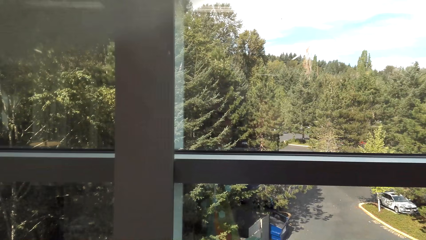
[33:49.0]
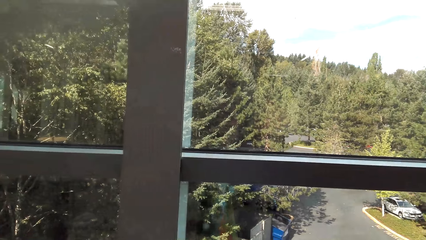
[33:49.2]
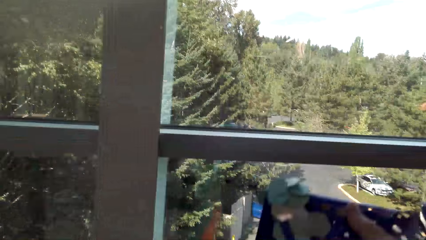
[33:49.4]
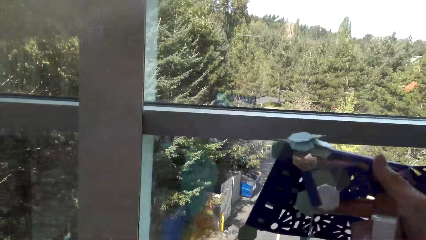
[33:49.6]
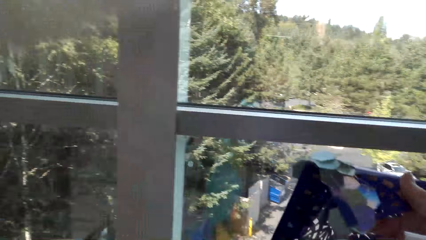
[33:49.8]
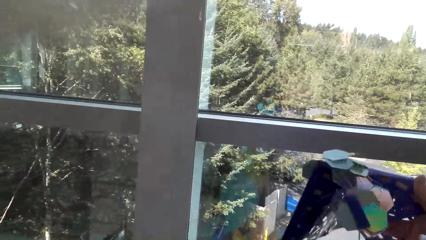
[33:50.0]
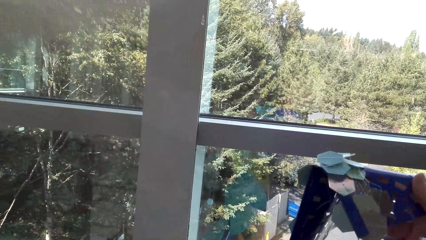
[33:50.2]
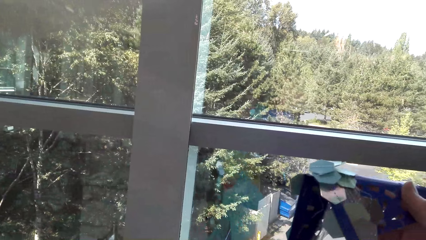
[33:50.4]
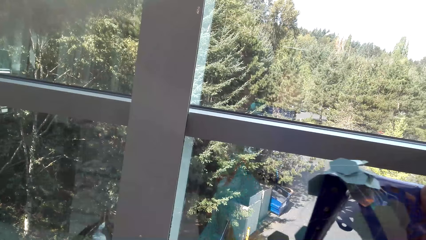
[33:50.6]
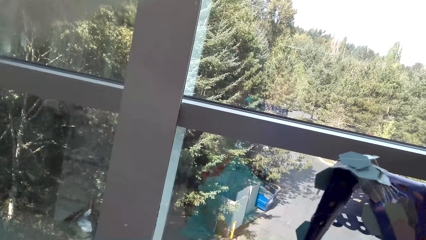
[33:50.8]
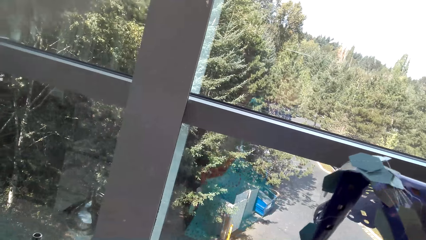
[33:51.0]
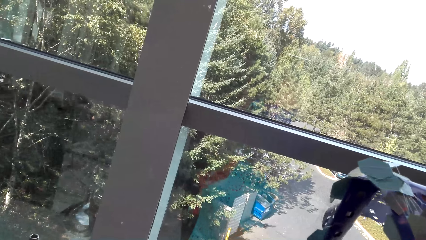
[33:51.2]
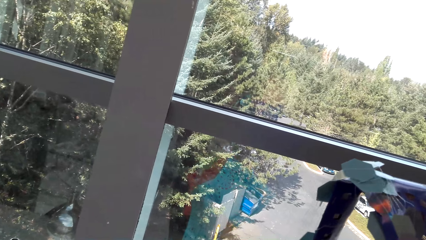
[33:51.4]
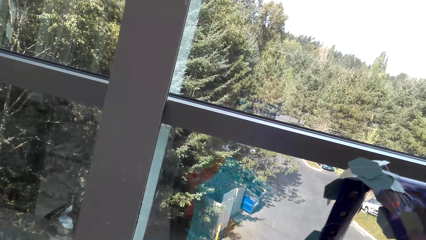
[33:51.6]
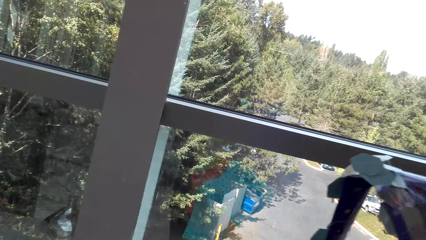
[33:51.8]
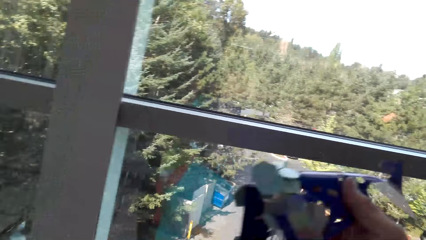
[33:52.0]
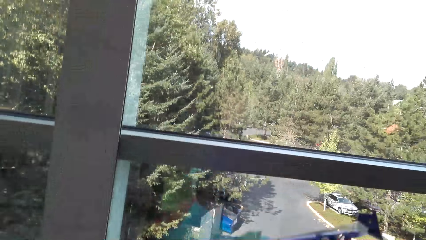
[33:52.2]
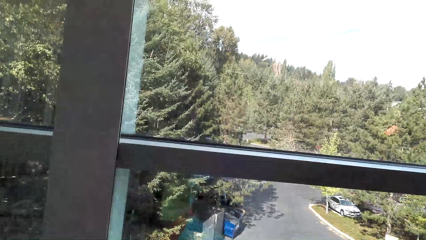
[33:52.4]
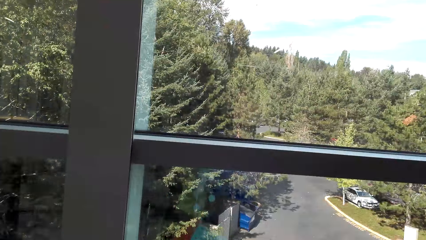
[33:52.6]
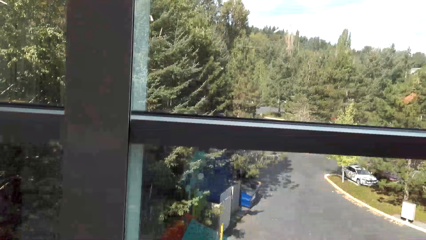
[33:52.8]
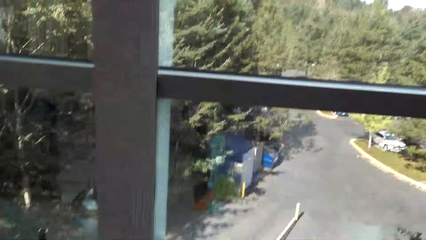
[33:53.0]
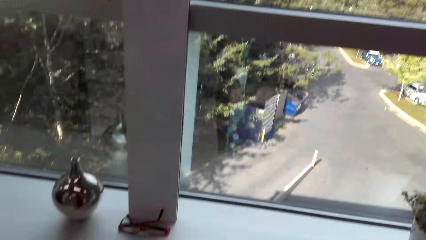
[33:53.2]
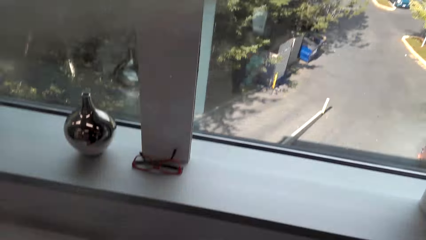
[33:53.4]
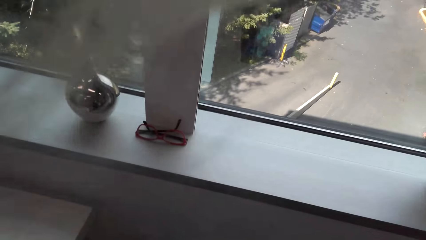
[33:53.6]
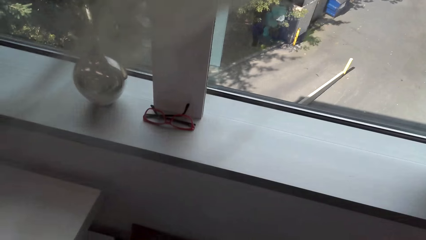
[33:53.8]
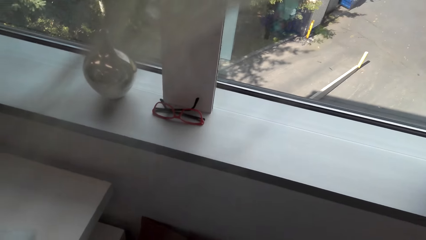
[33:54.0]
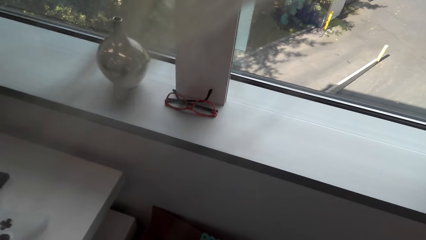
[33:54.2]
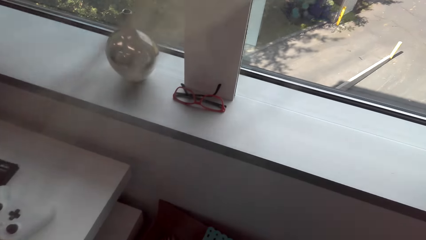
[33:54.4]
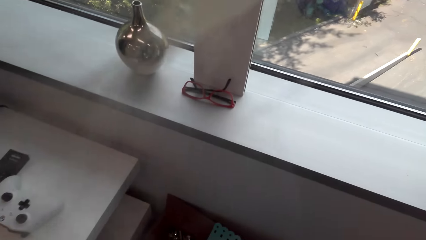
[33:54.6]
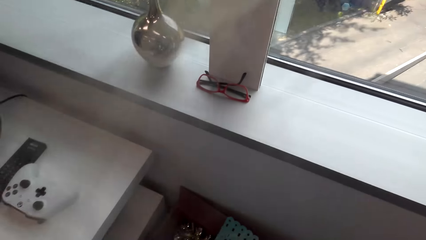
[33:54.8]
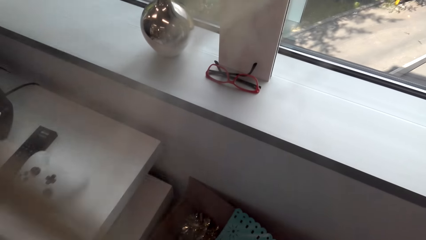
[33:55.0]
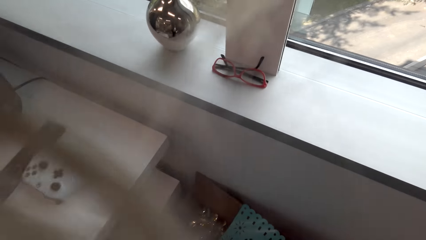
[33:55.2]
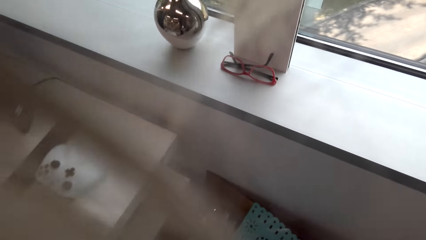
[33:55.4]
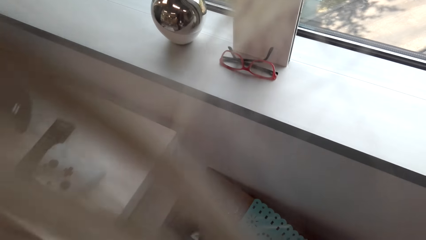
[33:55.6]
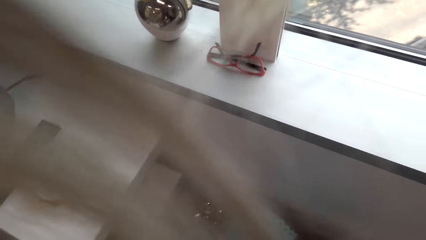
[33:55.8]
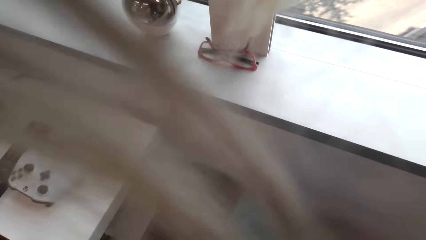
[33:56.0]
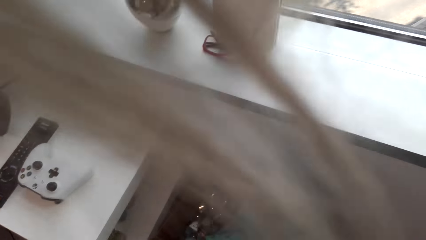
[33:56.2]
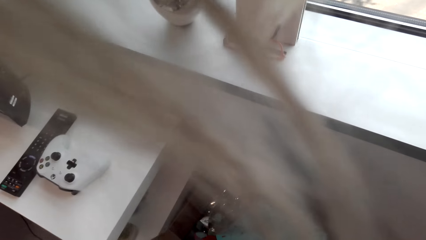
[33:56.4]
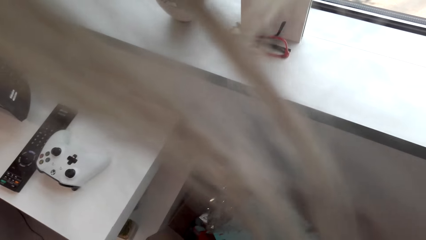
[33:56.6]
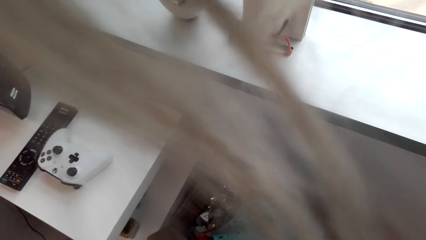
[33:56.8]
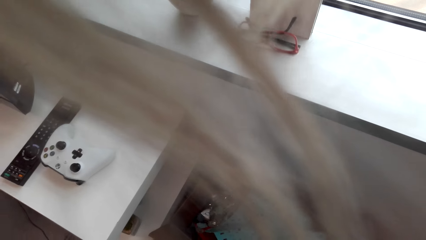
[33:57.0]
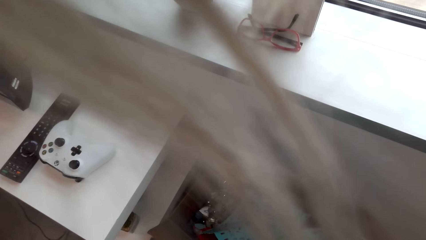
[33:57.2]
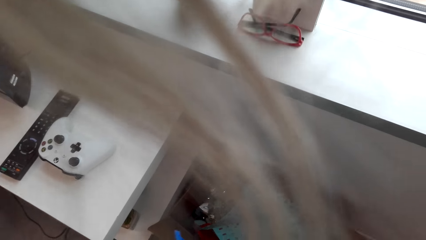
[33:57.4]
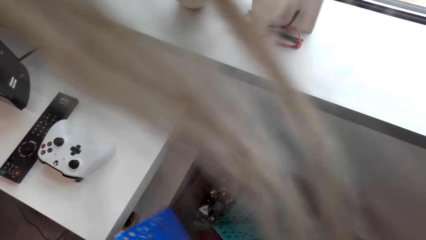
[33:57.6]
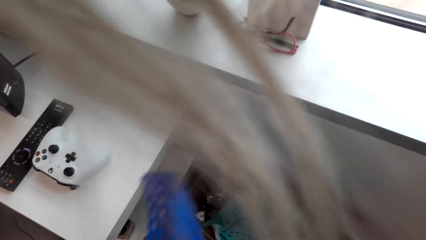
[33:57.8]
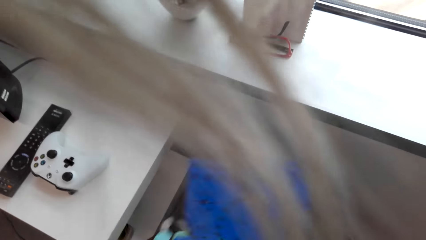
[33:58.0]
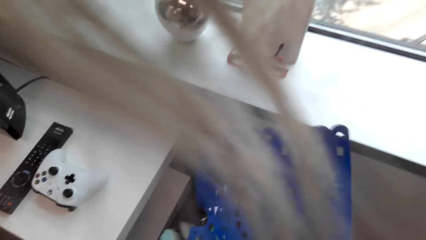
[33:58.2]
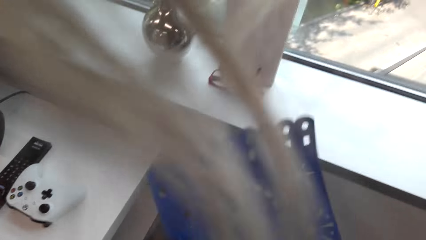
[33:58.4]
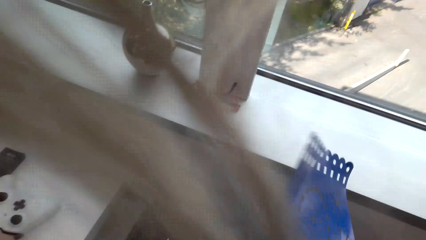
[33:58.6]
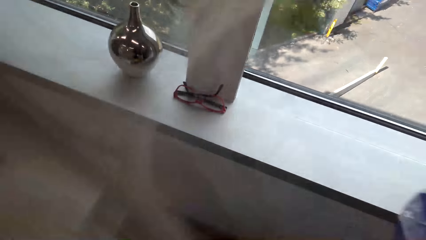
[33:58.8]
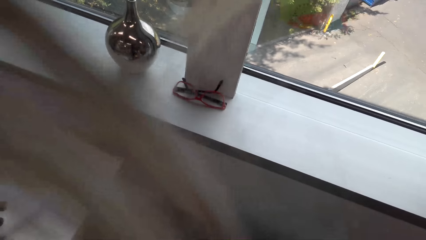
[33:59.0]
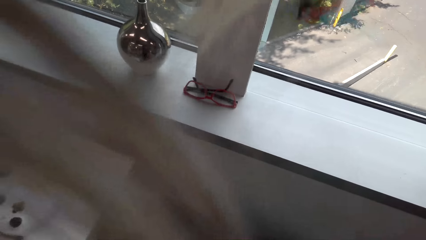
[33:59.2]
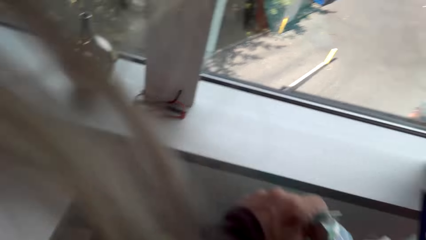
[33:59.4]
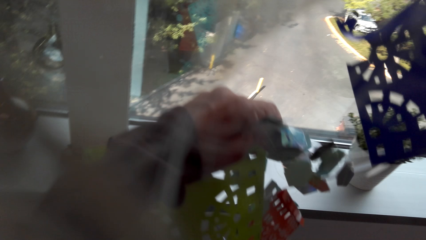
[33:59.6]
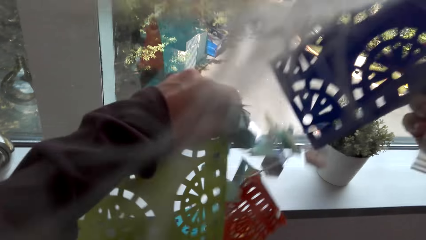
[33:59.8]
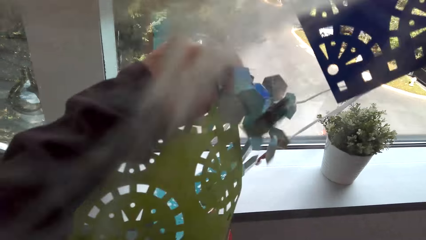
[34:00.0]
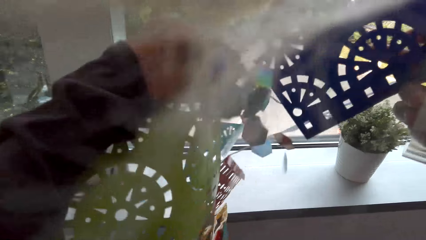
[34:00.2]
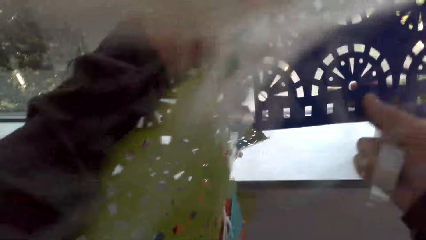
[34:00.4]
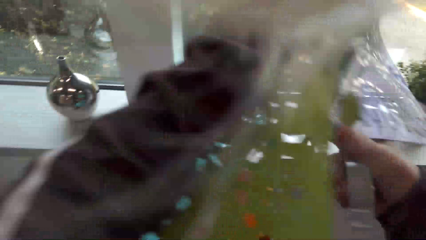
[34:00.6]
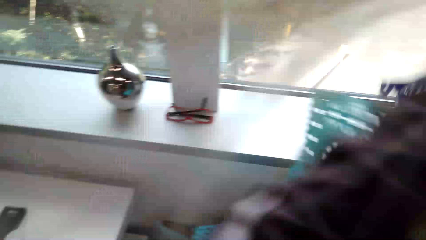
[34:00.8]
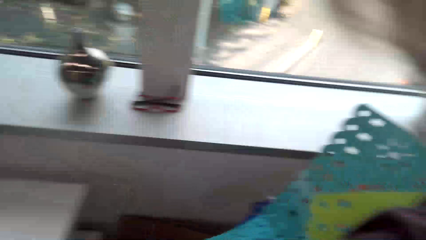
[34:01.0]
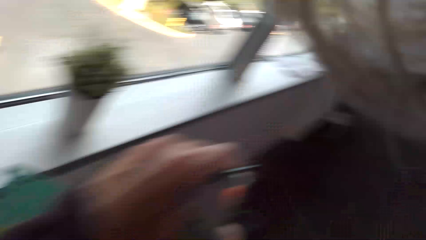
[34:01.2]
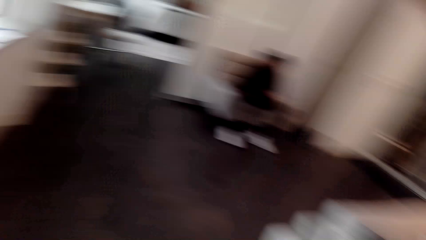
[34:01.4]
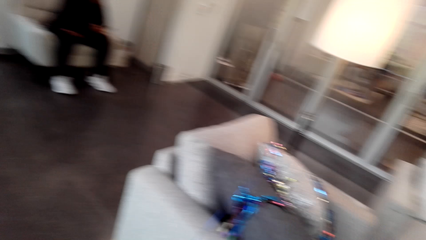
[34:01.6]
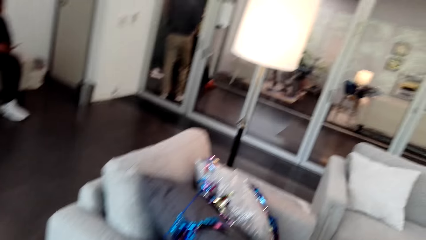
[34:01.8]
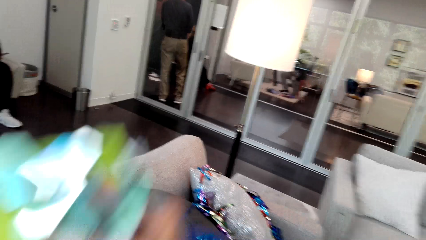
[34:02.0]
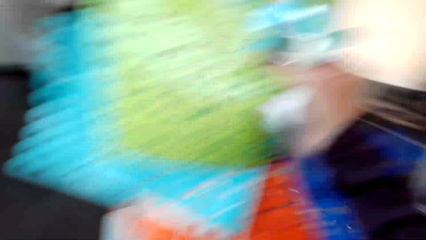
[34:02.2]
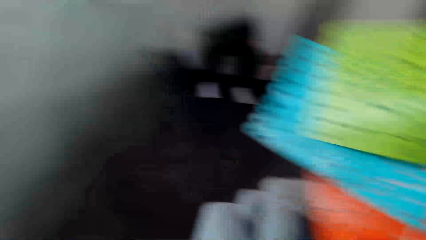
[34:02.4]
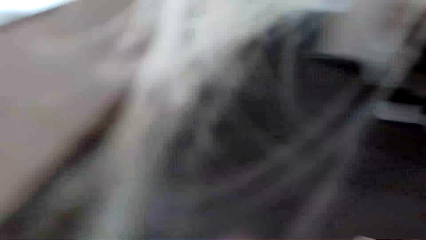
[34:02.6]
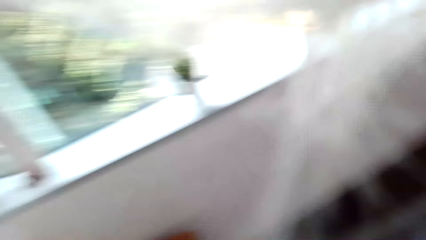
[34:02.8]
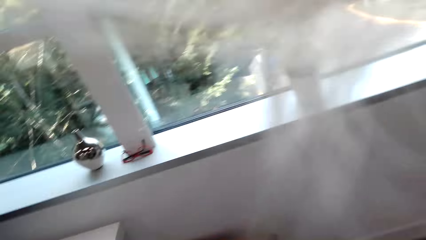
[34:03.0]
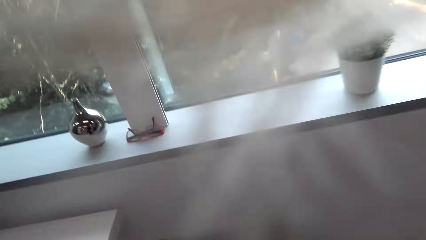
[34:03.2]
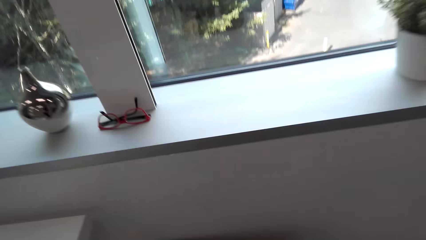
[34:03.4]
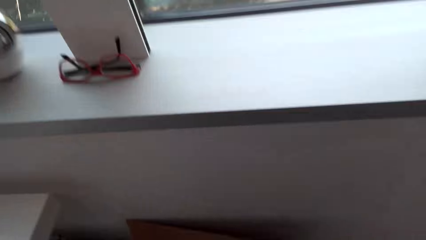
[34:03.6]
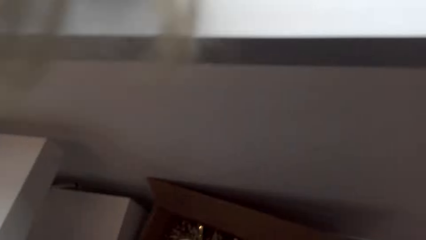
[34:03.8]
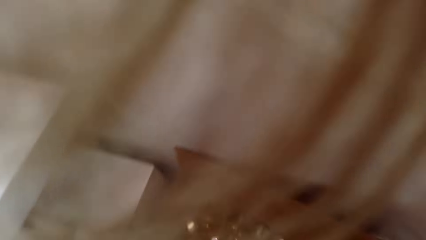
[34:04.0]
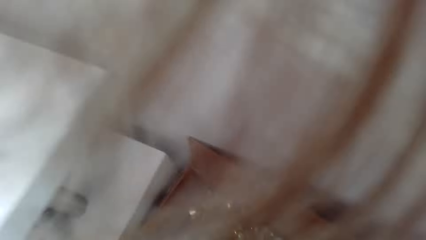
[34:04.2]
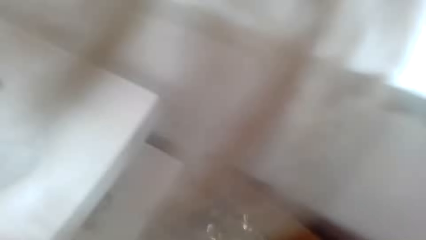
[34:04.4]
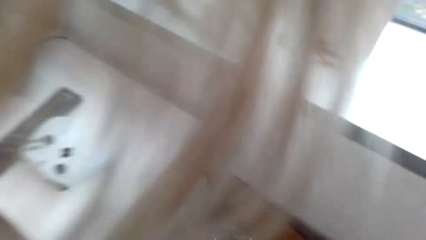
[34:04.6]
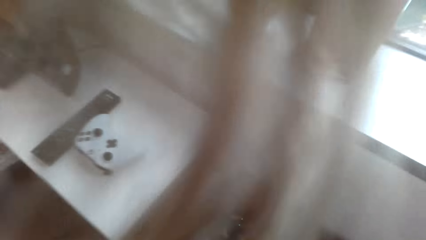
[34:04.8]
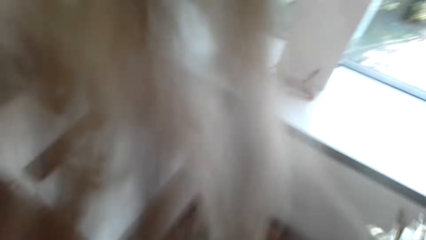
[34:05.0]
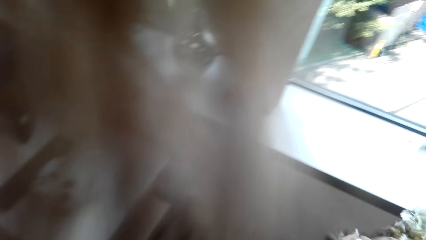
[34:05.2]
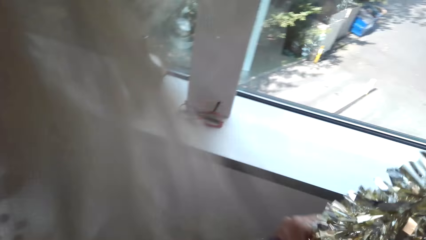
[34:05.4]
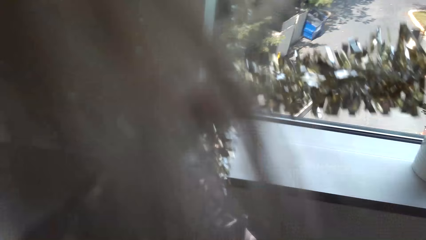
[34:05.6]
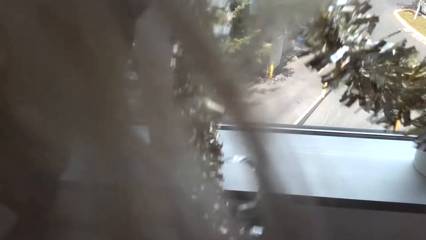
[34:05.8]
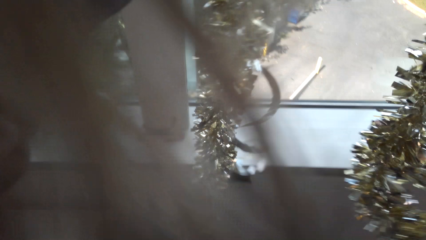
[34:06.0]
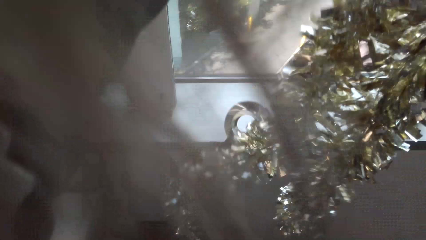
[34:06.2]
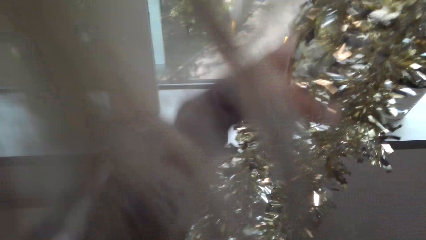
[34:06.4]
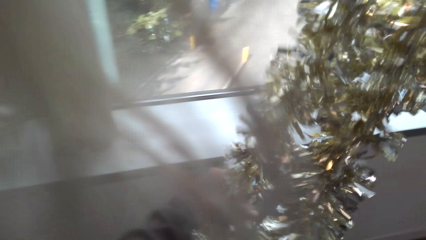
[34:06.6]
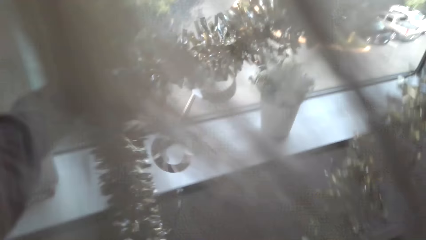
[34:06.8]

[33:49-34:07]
The camera wearer holds the decorating paper on her right hand. She bends beside the window. She sorts the decorating paper with her hands. She holds the decorations on both hands. She picks up mats from a box. She picks up a Christmas decoration from the box.
